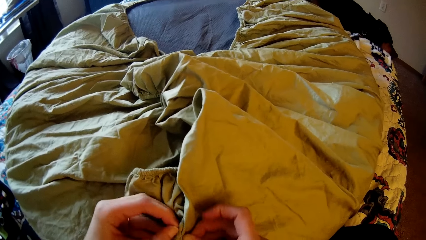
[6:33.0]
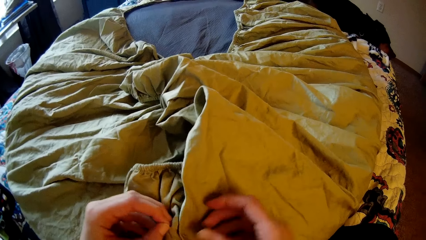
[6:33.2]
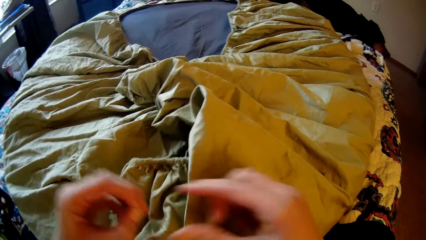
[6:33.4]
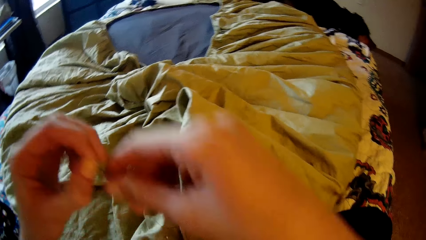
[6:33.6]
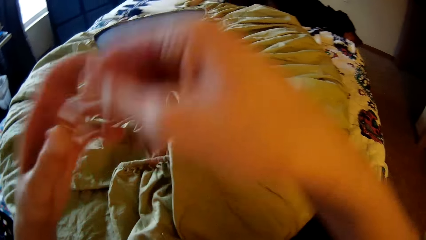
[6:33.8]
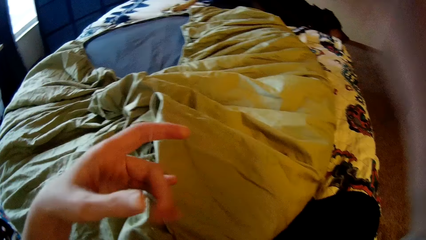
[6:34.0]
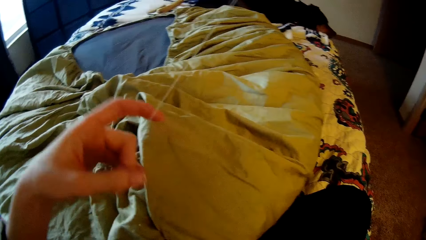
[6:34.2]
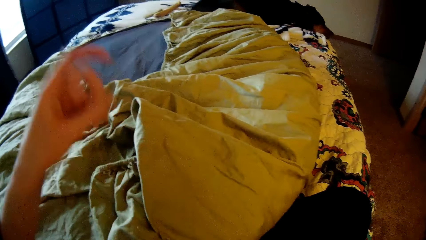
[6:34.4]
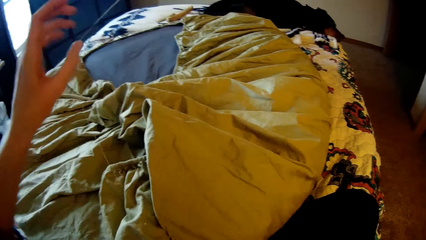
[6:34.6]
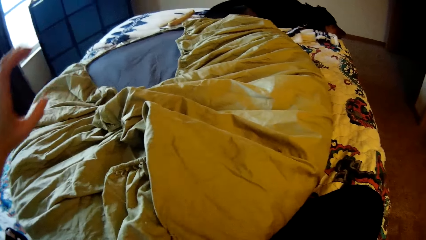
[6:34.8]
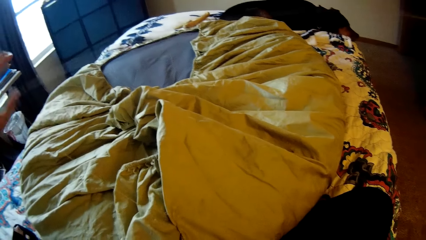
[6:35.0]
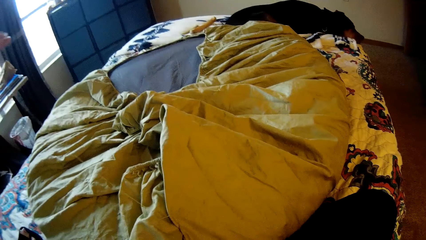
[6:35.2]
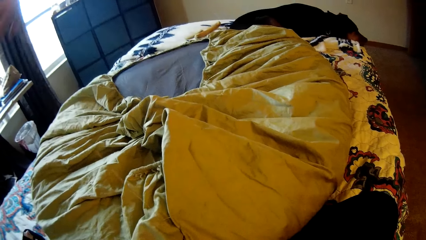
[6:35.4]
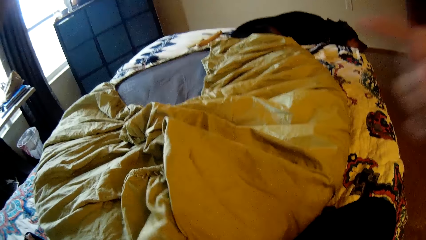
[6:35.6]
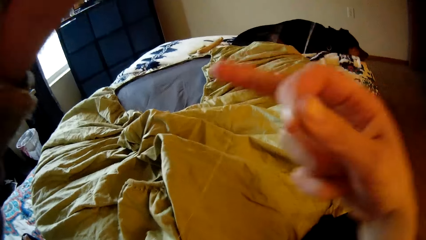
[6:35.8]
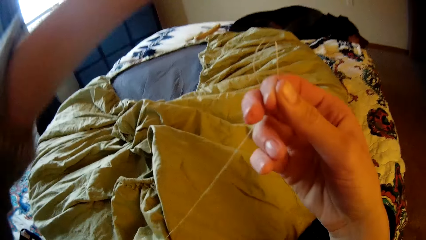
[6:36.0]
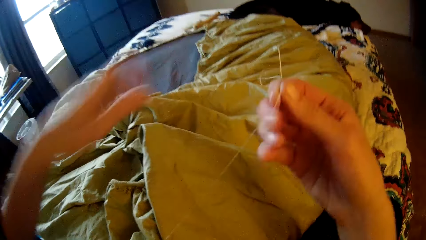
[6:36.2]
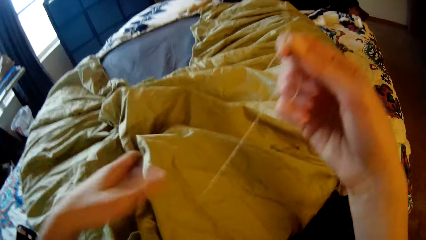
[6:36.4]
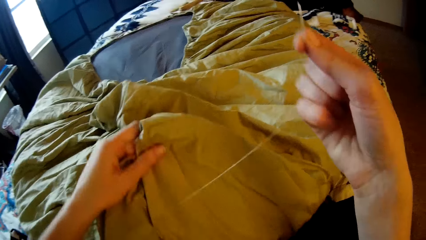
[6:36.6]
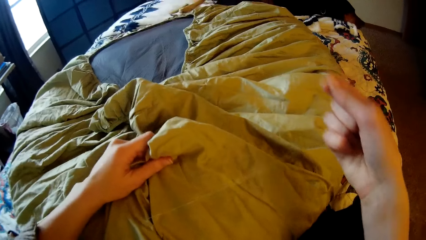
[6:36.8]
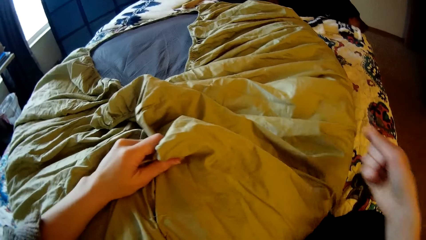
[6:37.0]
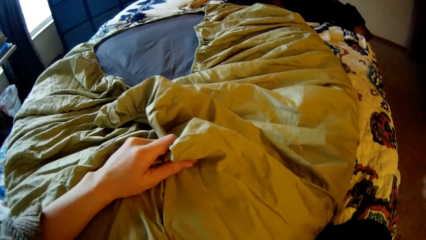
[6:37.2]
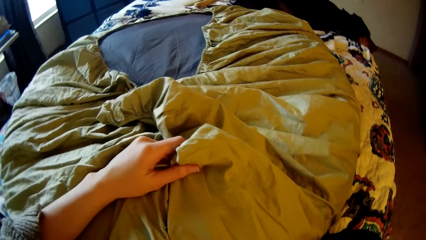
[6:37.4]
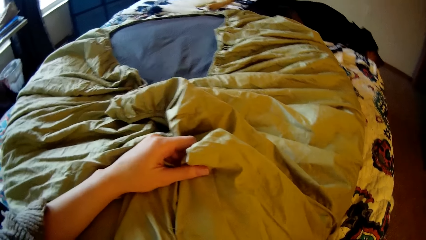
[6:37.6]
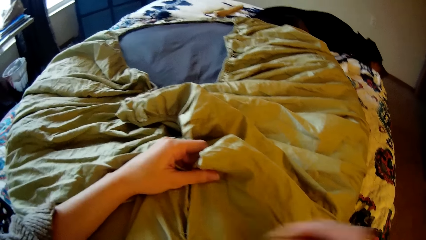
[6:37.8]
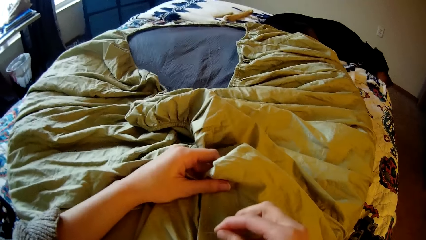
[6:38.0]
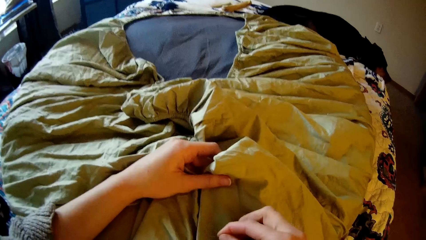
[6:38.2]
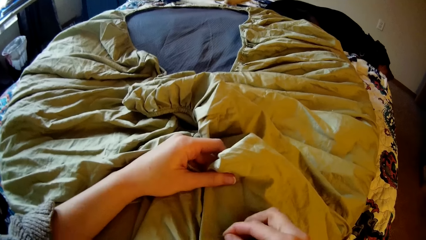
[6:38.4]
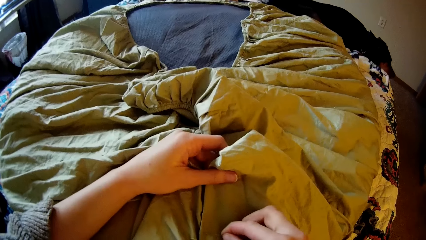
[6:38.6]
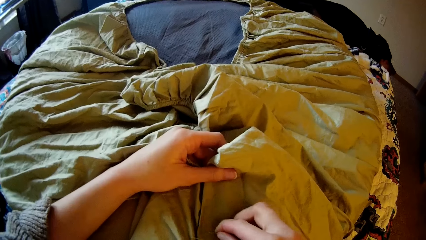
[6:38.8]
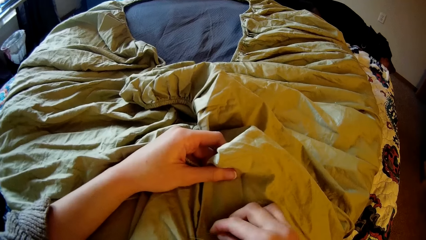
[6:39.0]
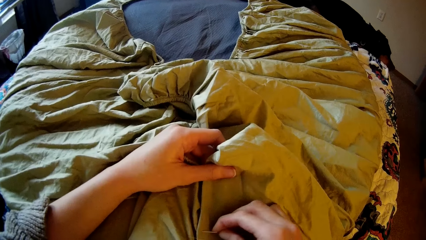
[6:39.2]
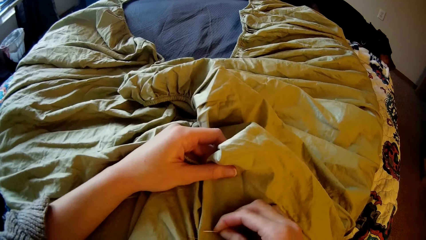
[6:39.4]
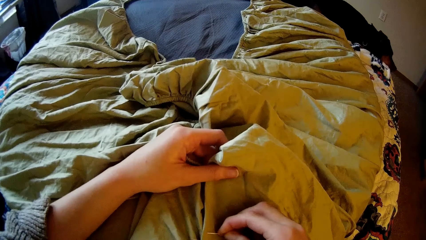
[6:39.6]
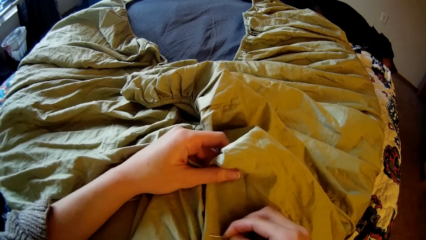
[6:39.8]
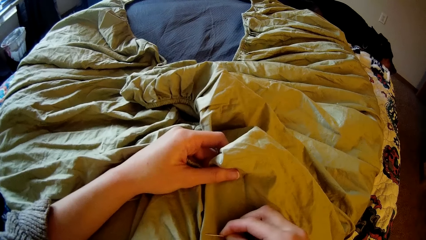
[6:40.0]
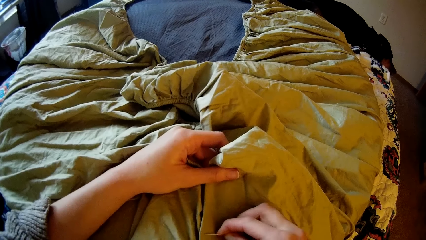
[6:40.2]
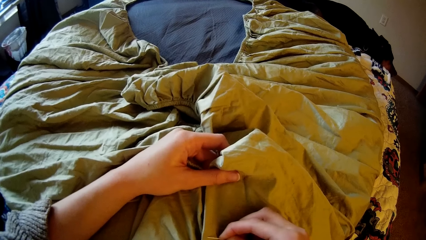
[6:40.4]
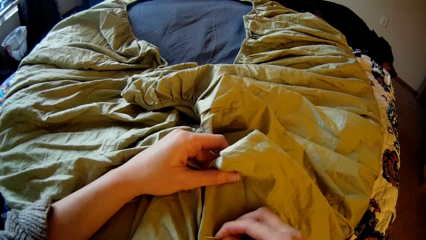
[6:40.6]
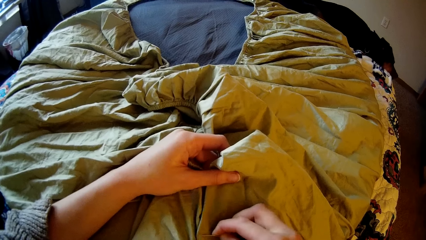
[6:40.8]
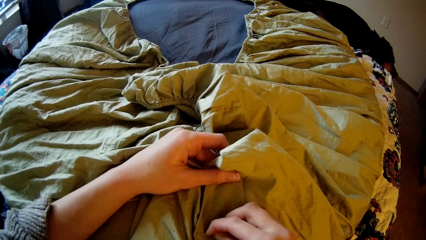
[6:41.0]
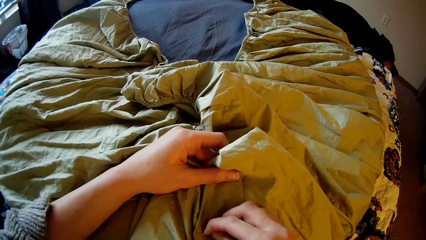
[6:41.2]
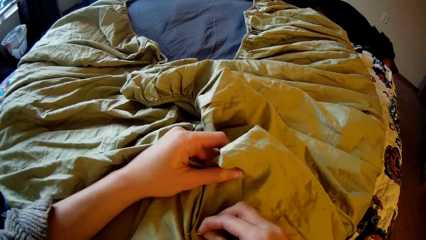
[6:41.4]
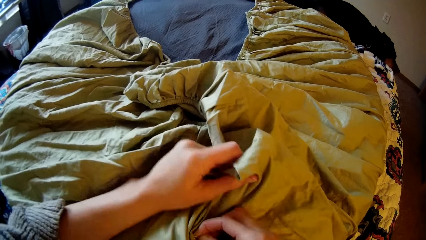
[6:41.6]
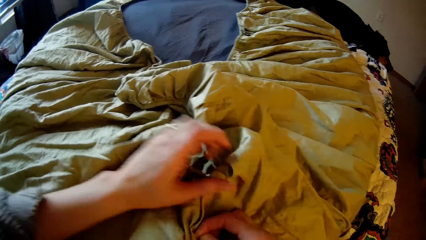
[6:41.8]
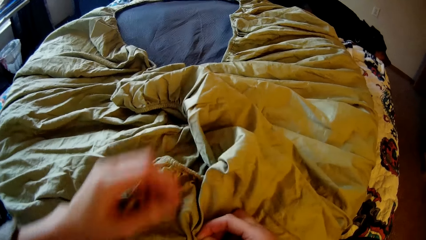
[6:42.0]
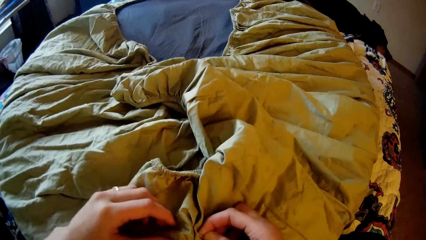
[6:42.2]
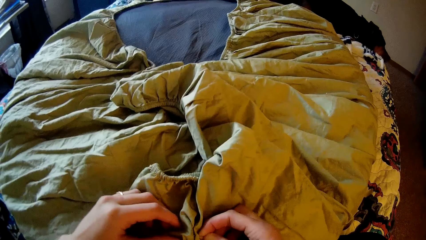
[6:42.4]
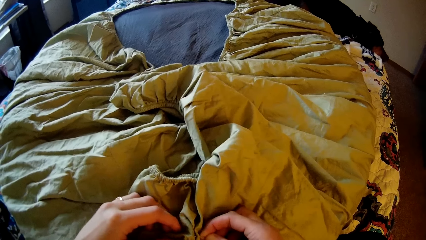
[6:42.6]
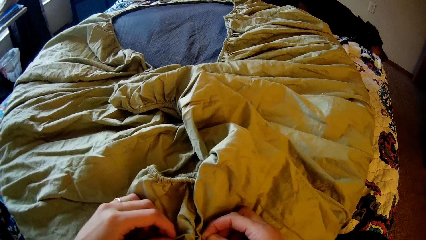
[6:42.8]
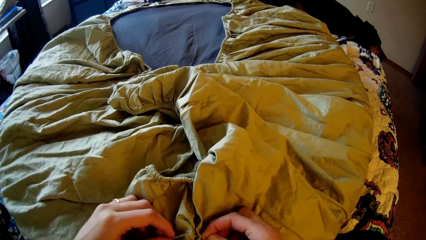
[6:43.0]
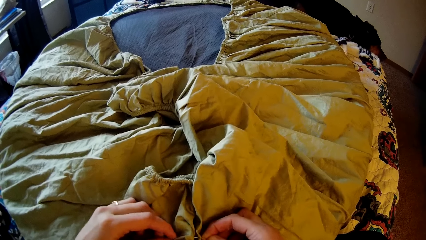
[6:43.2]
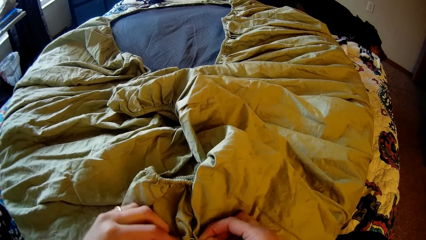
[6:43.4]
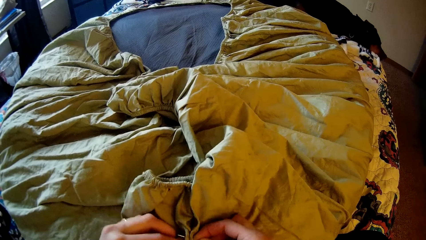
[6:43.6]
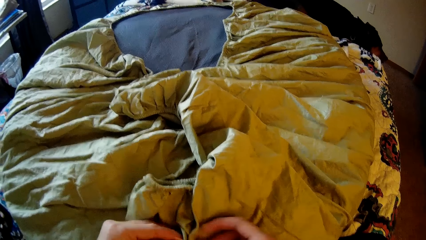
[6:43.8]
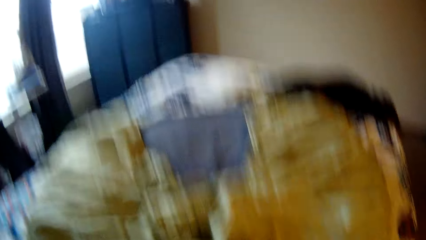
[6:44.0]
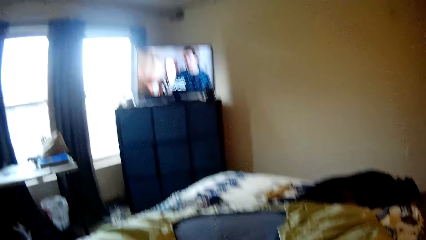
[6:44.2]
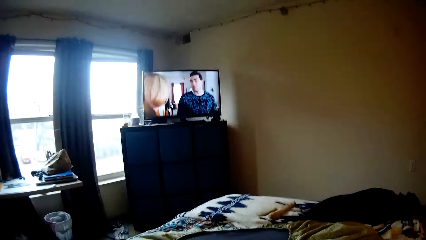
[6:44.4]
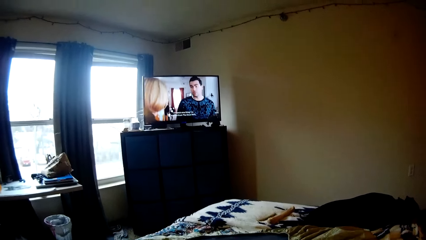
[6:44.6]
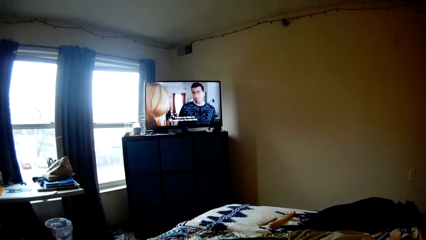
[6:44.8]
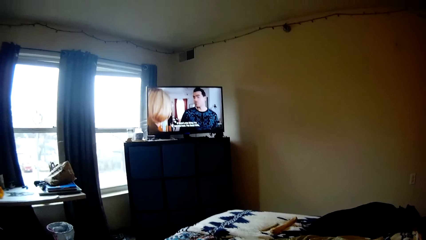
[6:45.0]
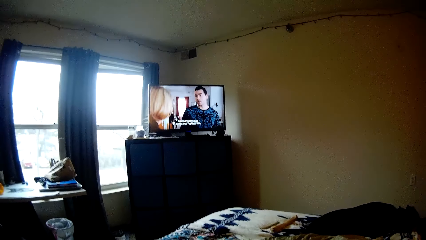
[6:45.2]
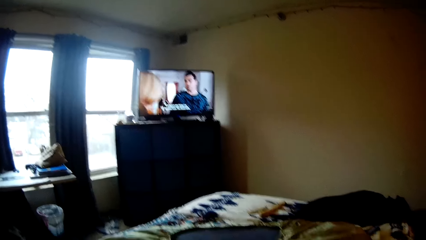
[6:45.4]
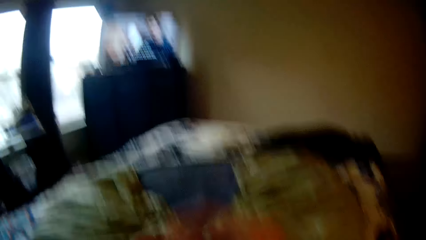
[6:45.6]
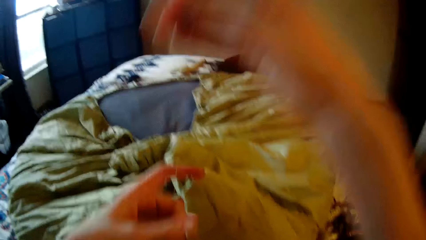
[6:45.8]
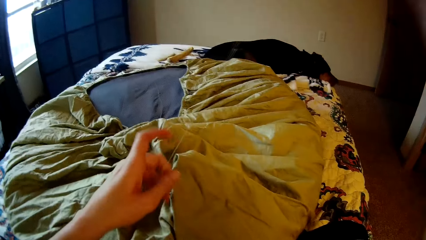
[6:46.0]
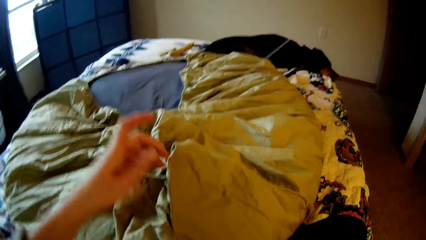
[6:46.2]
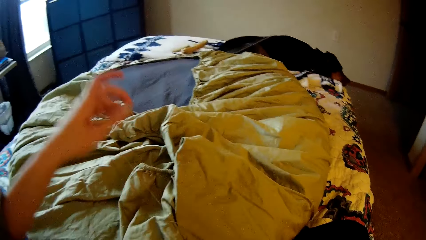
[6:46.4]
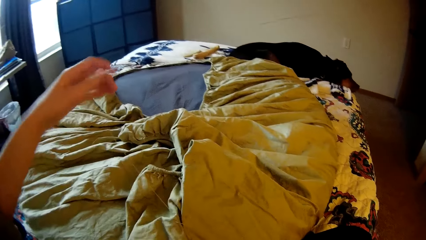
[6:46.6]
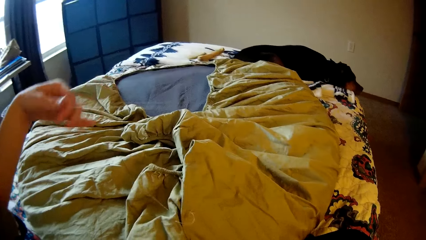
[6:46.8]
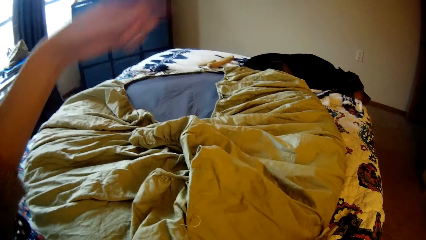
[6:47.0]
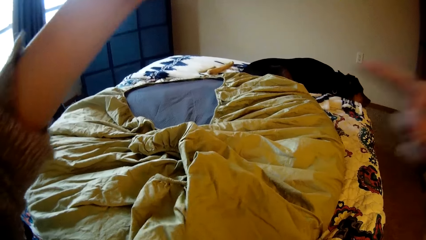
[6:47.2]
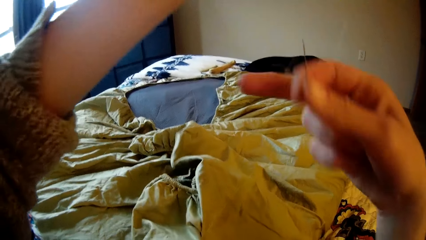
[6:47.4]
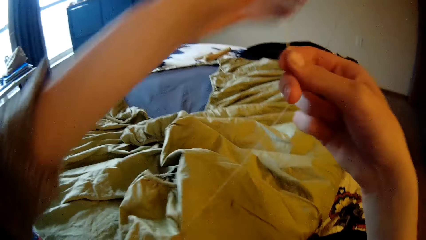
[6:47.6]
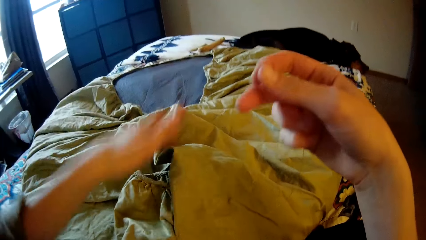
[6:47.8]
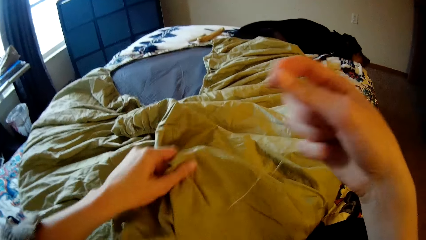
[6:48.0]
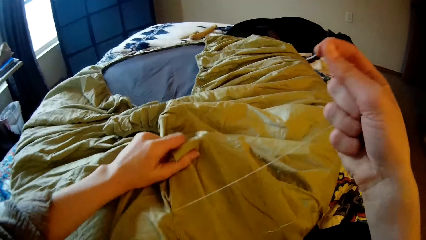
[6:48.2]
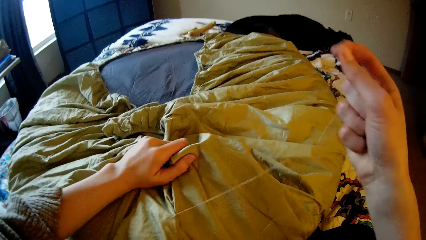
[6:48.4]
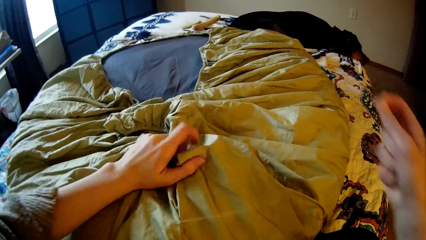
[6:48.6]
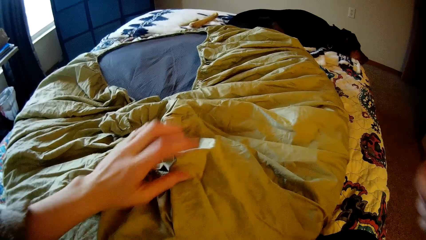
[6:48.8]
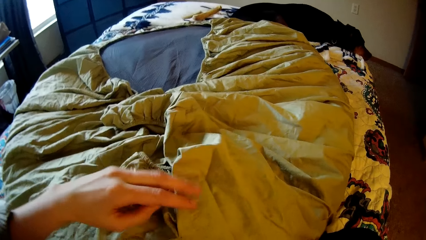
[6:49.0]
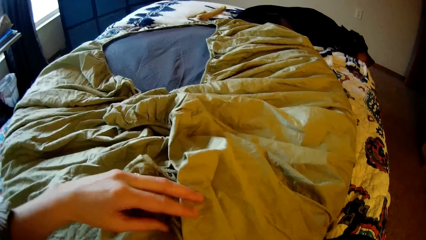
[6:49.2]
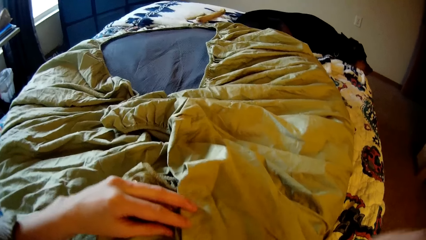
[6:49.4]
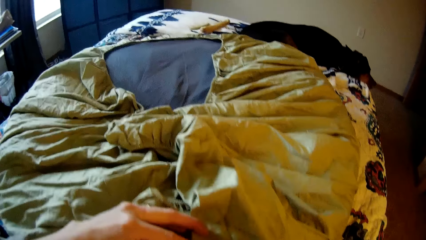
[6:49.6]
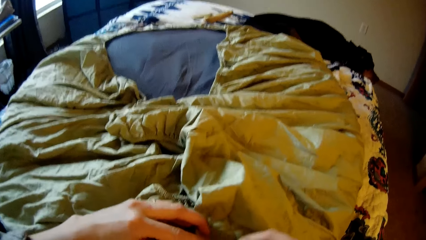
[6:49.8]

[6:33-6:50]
The camera wearer strengthens the sewing thread. She knits the bedsheet with the sewing needle. She looks up at the television. She strengthens the sewing thread. She adjusts the bean bag with her left hand.
